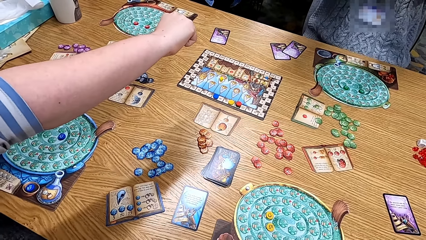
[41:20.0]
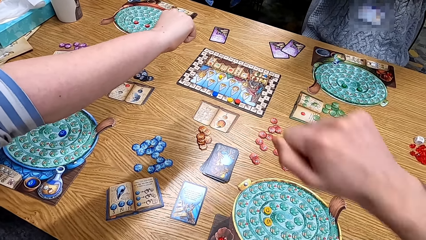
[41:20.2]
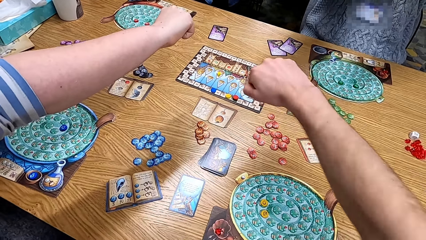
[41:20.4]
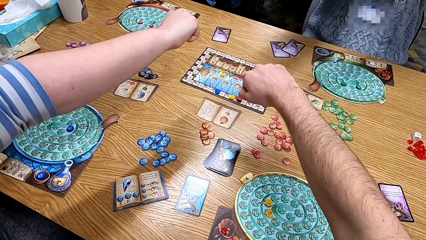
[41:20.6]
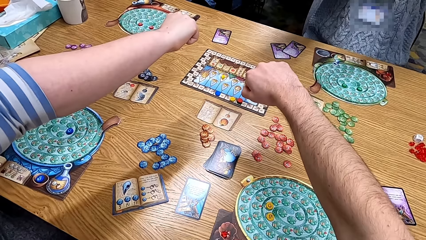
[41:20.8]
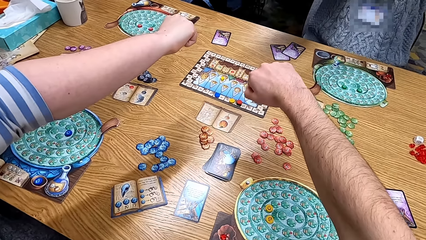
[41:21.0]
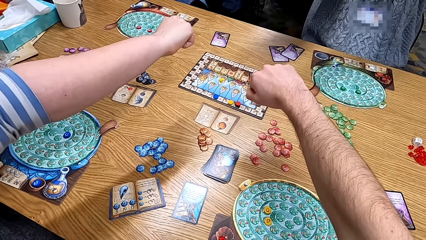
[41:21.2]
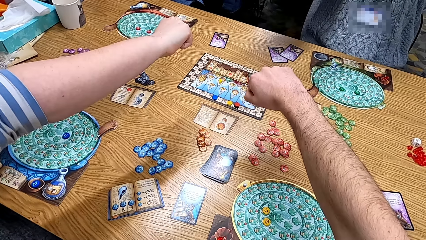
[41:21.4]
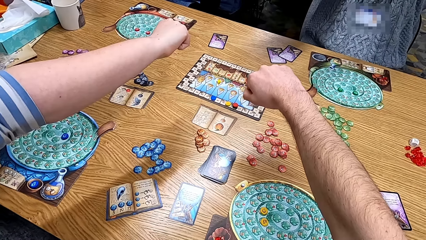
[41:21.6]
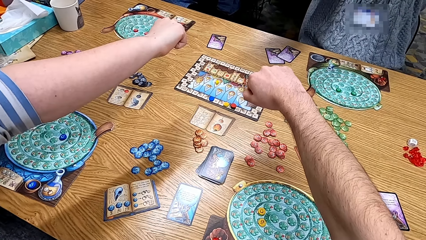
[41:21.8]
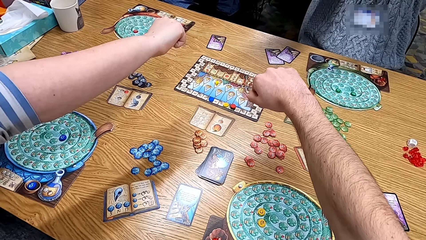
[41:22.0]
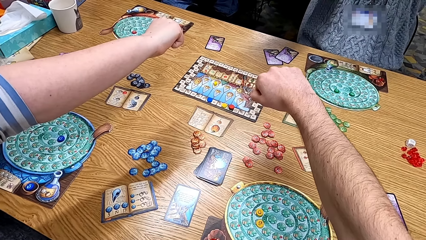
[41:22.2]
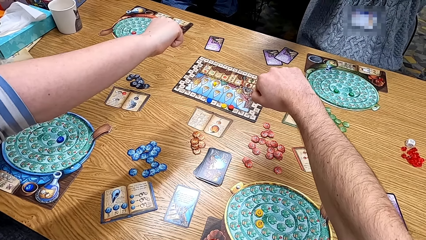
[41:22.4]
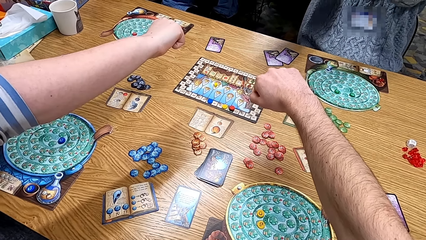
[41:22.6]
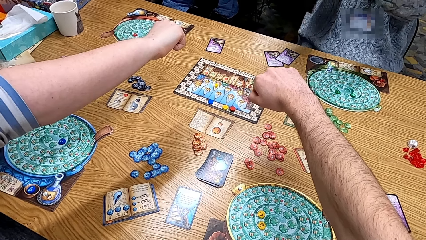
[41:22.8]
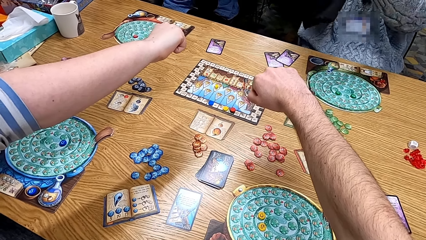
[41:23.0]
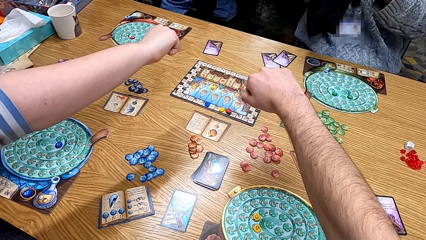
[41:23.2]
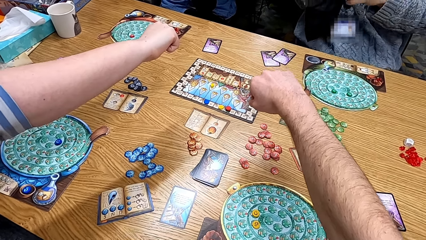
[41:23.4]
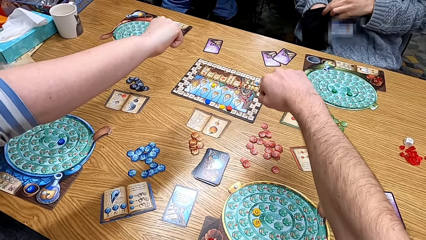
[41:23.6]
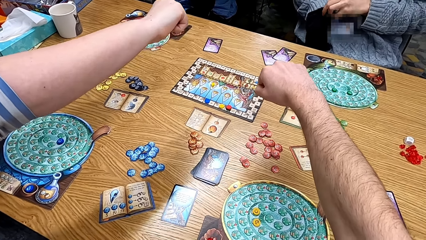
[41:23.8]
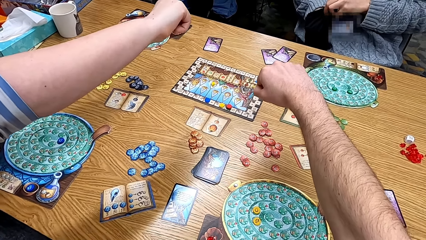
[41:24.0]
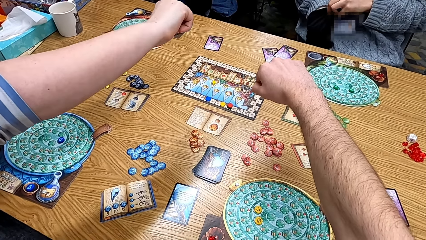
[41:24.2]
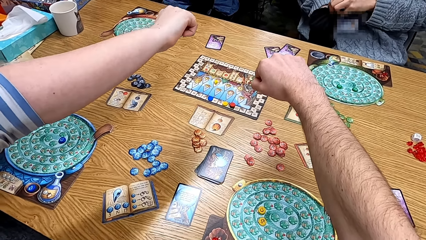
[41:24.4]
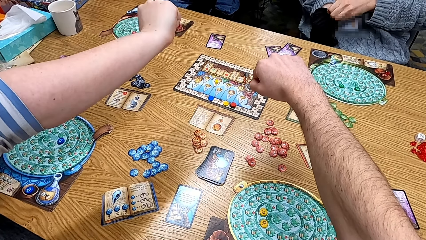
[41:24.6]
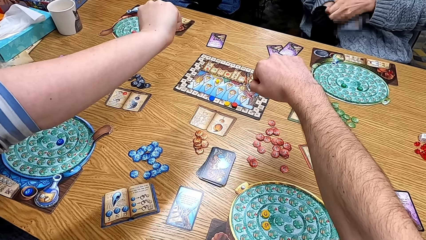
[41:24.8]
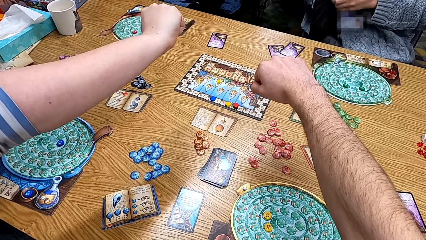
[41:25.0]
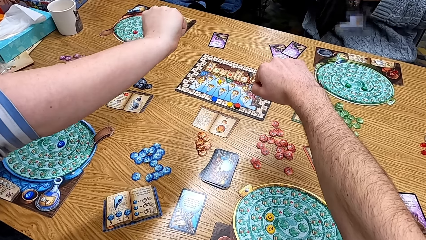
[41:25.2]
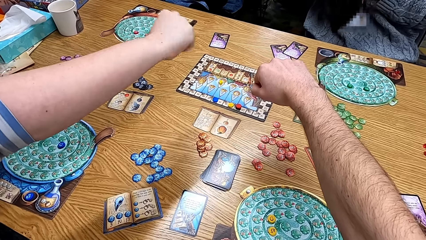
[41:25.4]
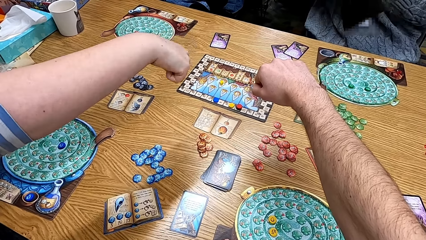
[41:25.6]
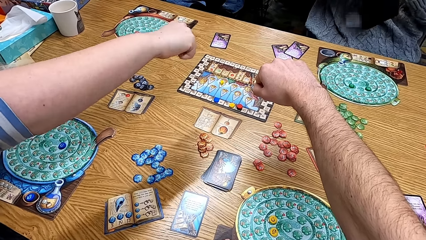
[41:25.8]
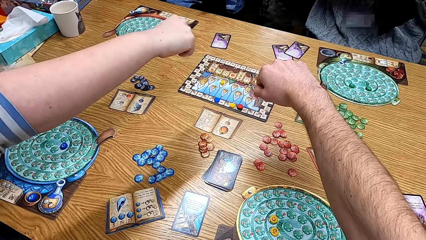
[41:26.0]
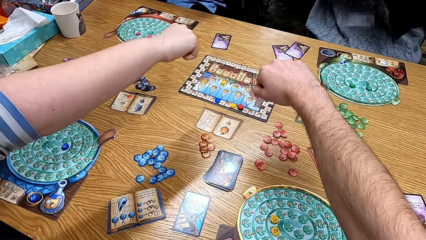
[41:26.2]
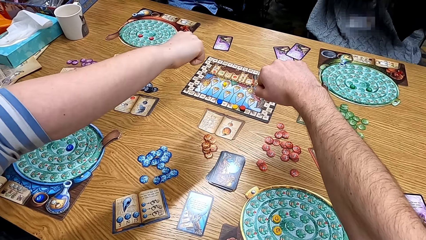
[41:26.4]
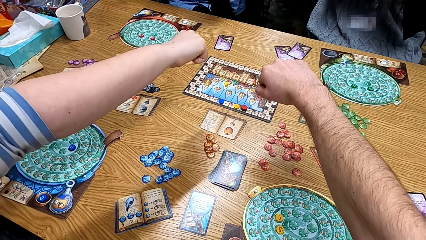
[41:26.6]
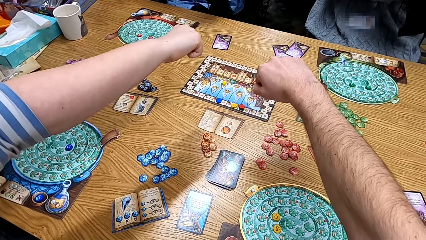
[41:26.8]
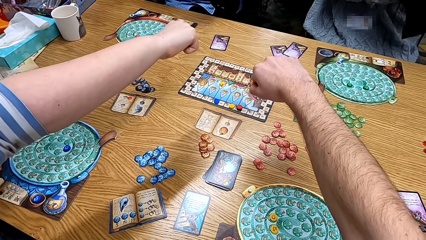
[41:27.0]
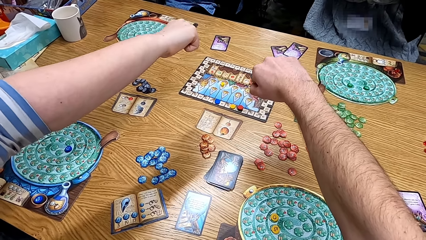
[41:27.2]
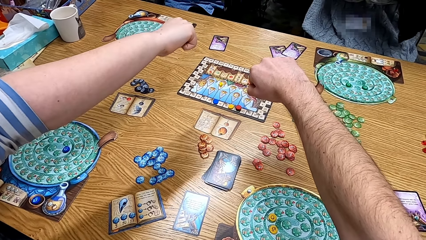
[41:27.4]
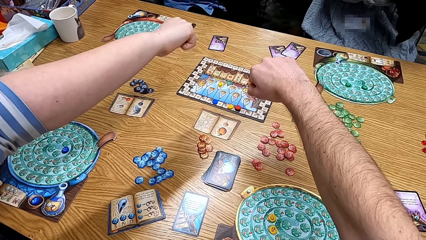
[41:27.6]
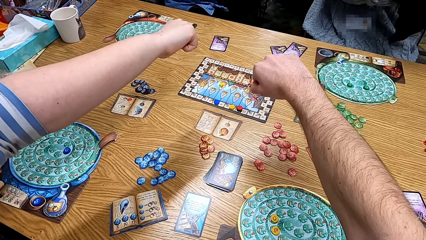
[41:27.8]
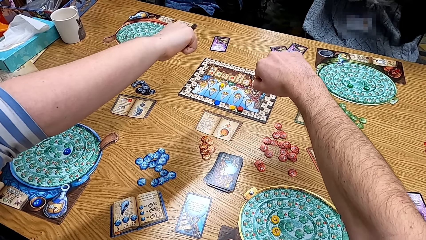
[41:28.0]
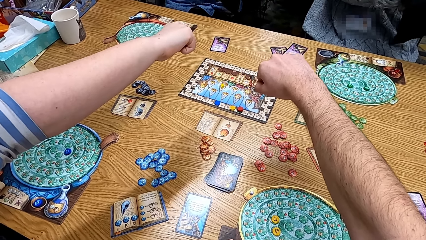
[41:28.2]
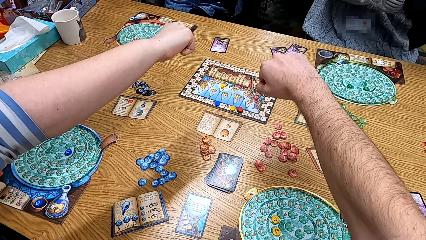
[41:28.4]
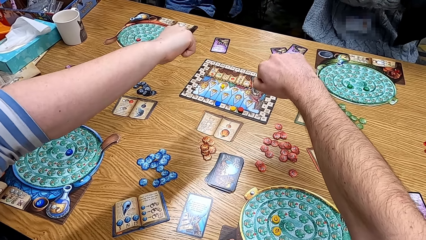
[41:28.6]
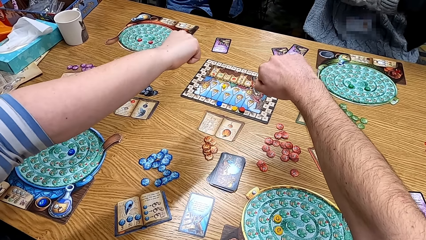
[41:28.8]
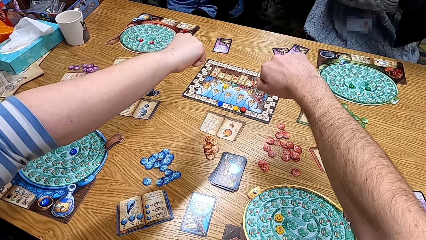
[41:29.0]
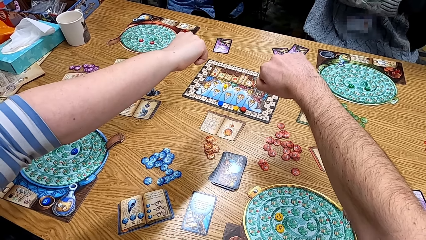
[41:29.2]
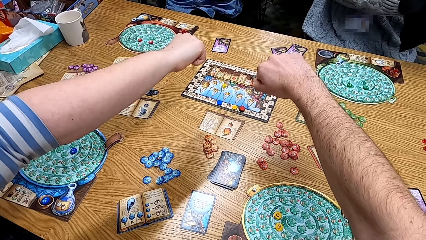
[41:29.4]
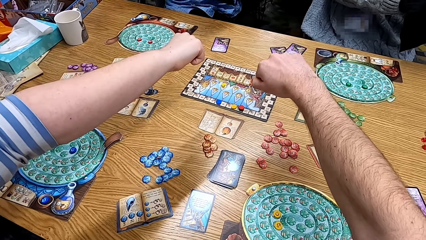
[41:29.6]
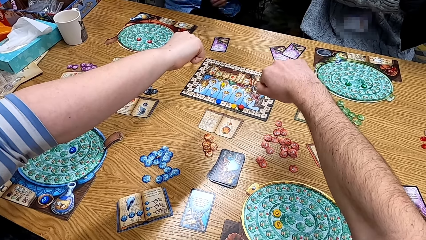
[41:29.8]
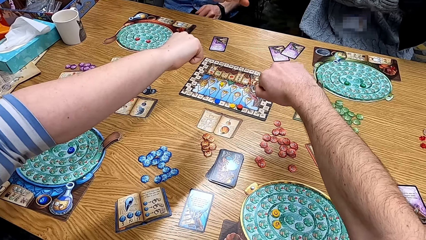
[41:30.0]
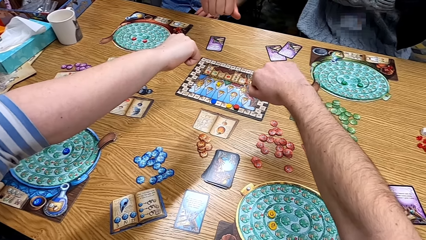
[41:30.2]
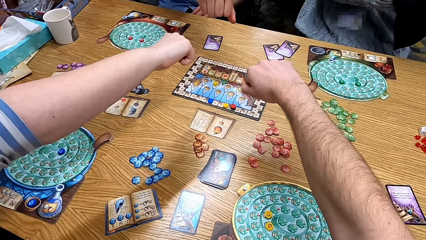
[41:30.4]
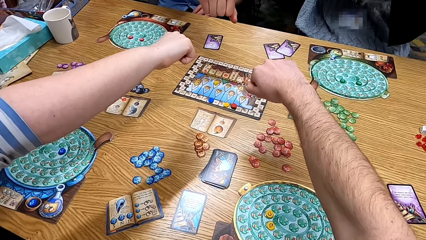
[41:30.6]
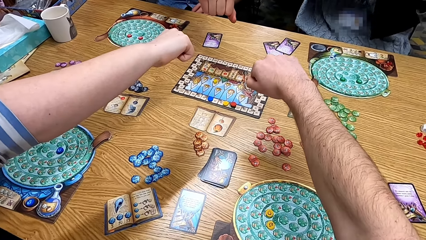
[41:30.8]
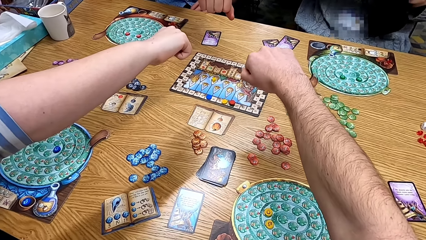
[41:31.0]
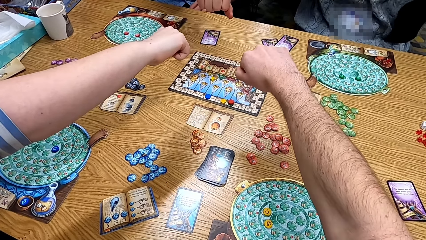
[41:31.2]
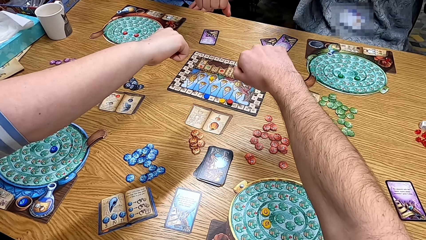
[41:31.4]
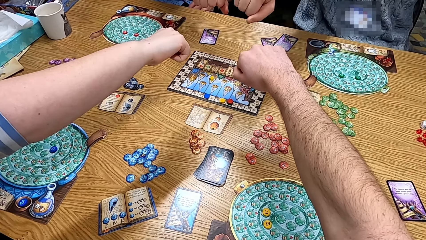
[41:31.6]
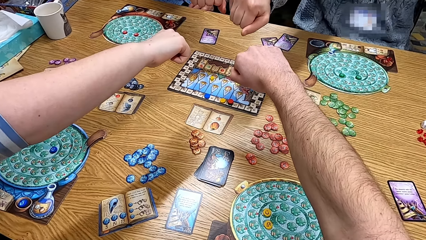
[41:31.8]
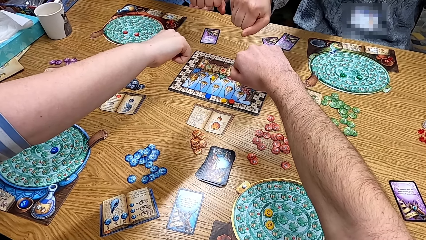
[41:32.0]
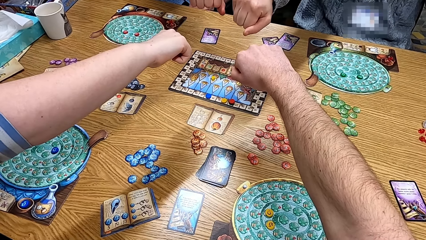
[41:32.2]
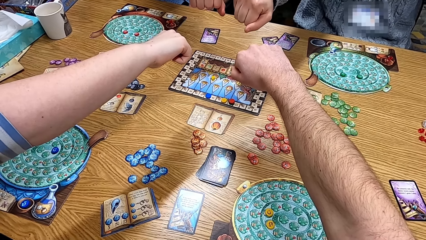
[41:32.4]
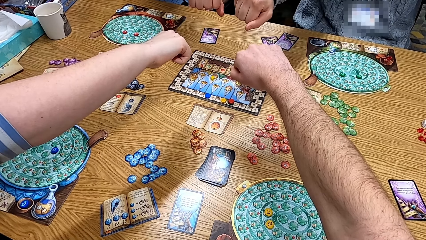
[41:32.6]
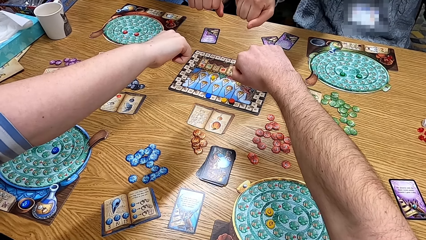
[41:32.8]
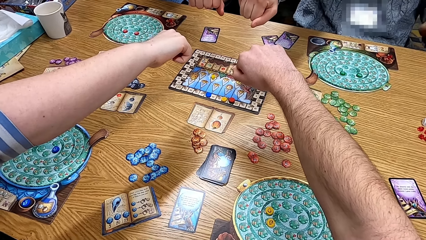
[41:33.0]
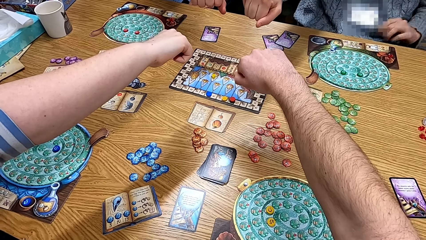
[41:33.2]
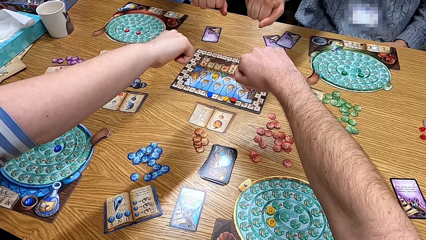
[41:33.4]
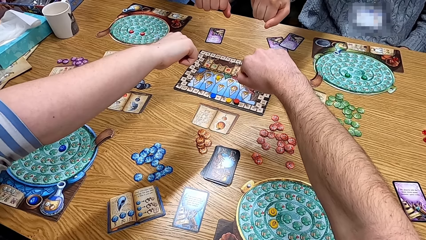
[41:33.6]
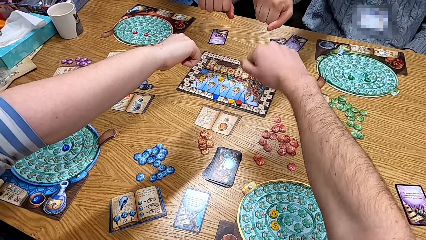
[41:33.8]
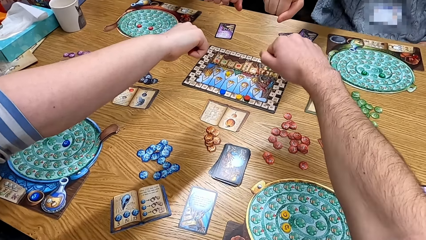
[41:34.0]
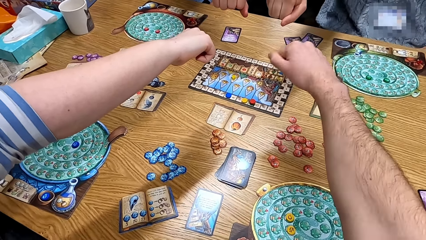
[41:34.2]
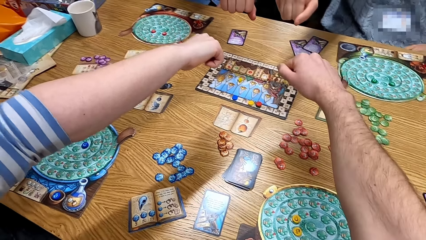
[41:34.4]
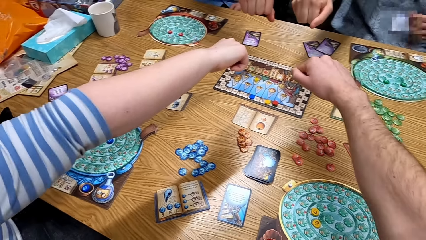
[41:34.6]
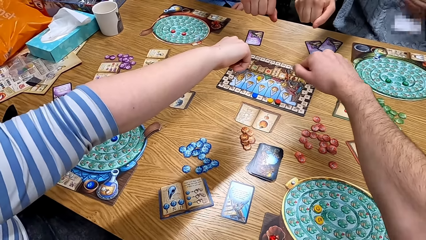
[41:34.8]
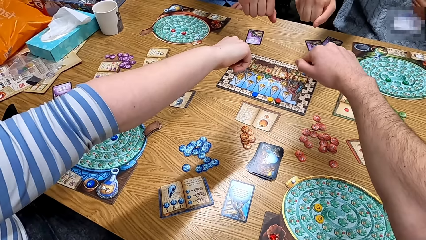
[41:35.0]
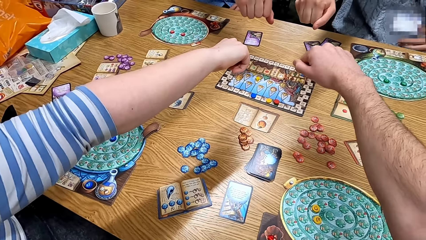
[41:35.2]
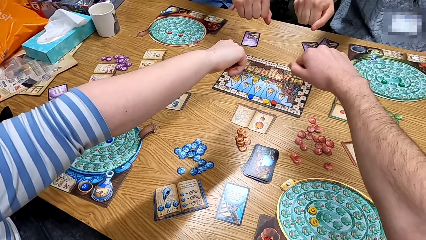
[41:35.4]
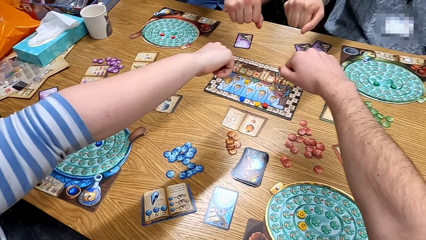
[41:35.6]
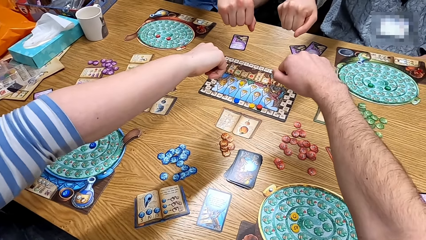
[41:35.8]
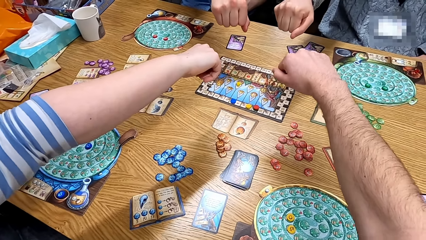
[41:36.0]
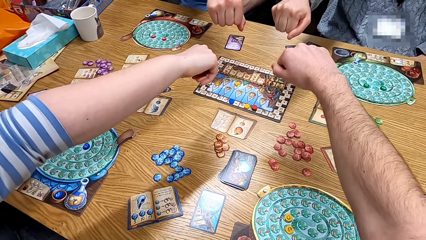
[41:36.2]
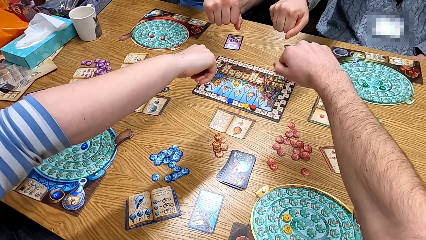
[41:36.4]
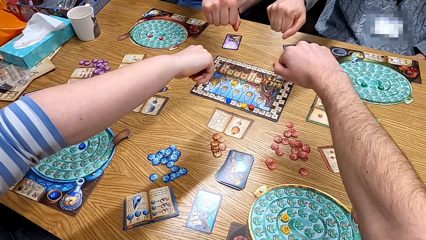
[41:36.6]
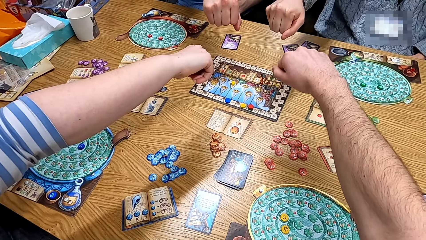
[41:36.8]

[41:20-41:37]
The camera wearer stretches the hand. A woman puts her hand on the table. The camera wearer puts his hand on the table. A man picks the card on the bag. Another man picks the card in the bag. The first man shakes the bag. The other man puts his hands on the table and stretches the hand. The first man puts his hands on the table. A lady stretches the hand.
